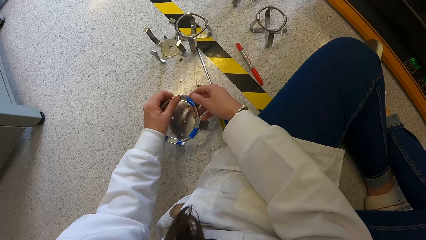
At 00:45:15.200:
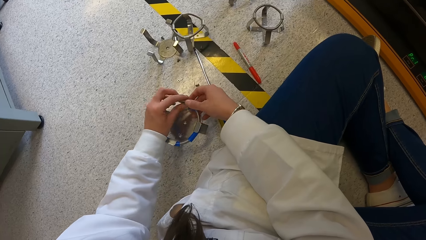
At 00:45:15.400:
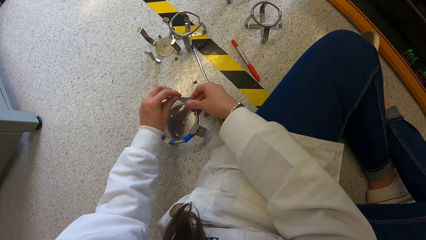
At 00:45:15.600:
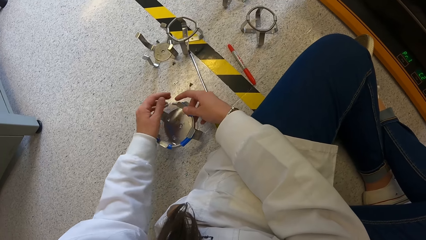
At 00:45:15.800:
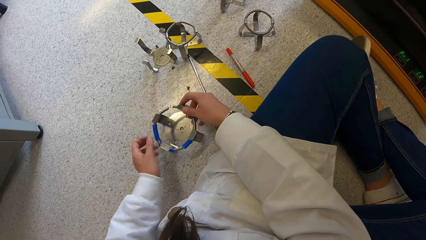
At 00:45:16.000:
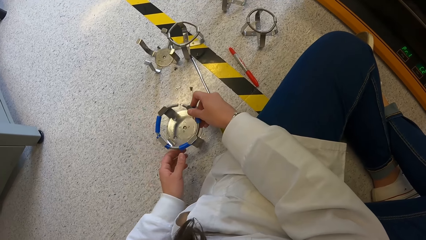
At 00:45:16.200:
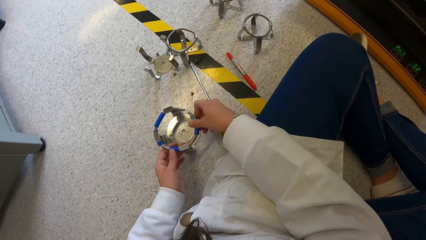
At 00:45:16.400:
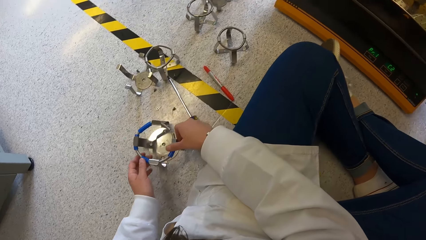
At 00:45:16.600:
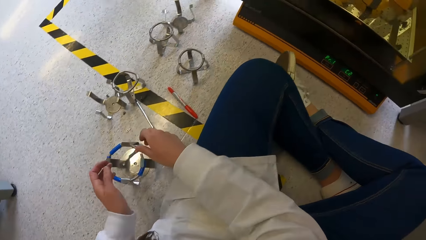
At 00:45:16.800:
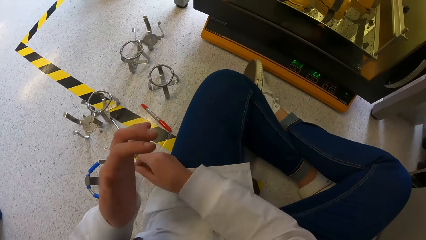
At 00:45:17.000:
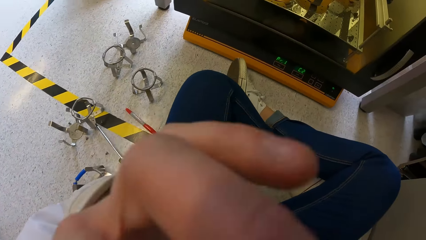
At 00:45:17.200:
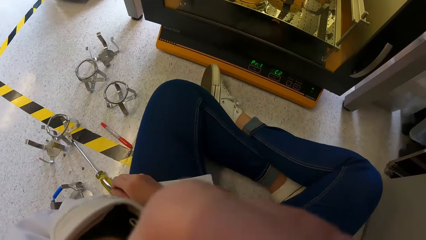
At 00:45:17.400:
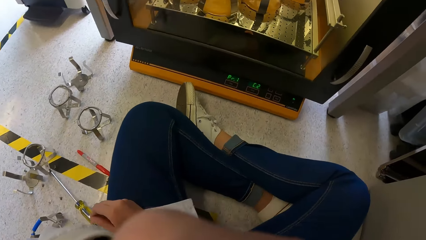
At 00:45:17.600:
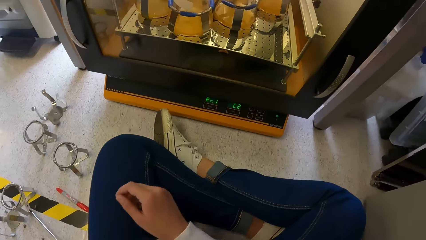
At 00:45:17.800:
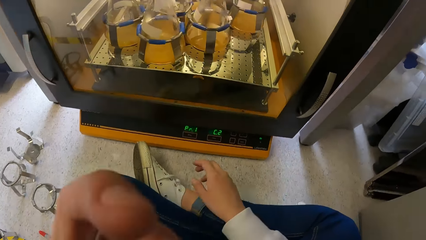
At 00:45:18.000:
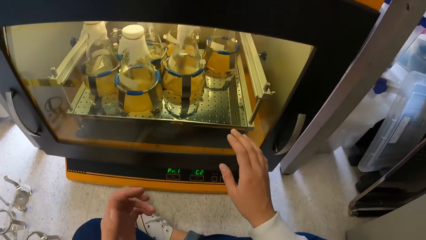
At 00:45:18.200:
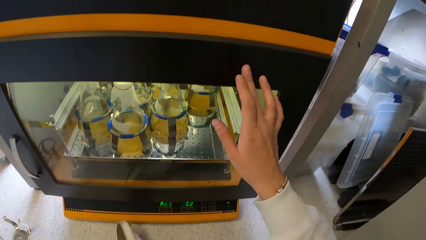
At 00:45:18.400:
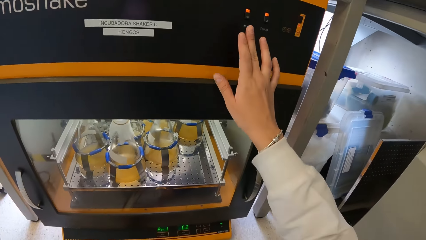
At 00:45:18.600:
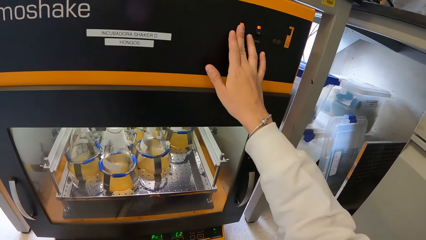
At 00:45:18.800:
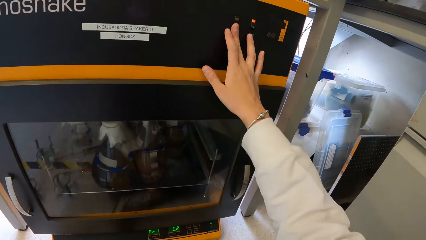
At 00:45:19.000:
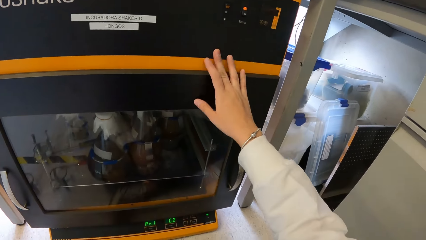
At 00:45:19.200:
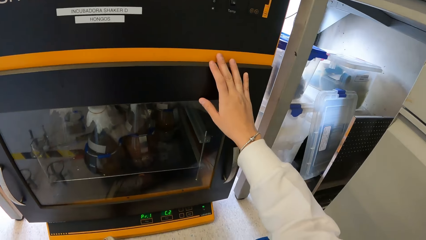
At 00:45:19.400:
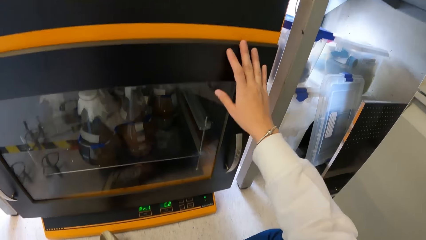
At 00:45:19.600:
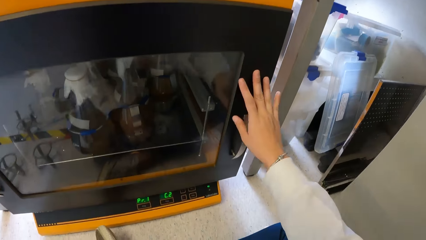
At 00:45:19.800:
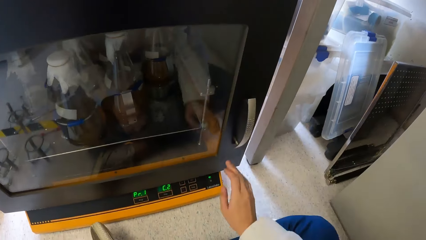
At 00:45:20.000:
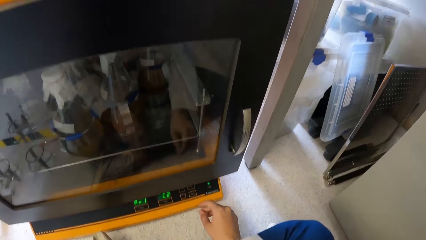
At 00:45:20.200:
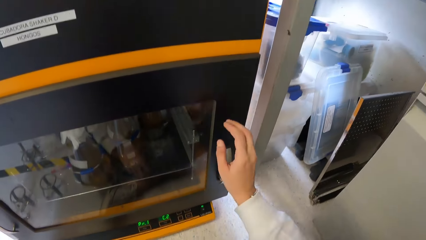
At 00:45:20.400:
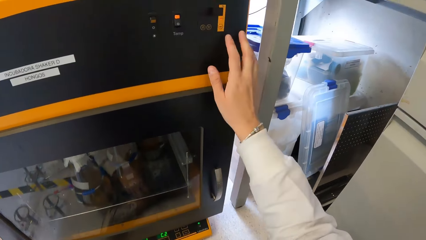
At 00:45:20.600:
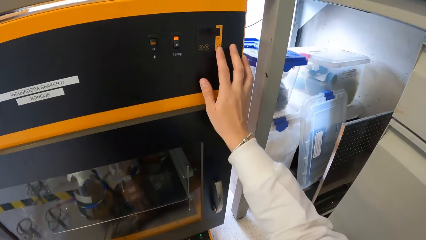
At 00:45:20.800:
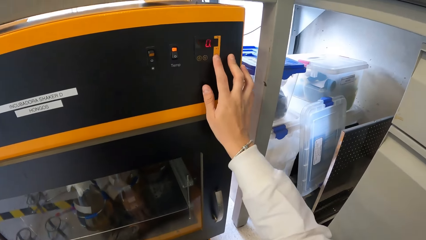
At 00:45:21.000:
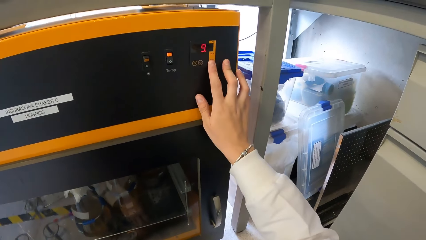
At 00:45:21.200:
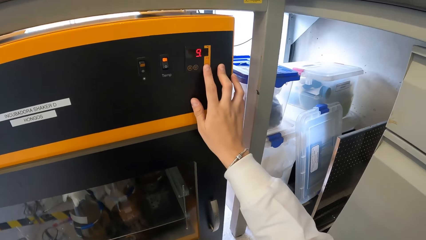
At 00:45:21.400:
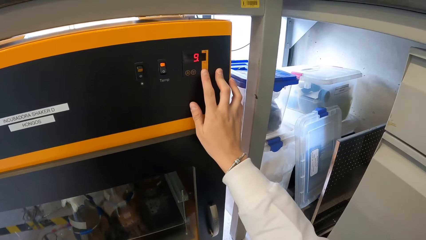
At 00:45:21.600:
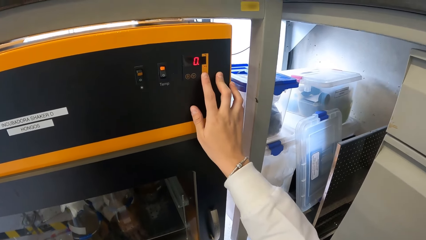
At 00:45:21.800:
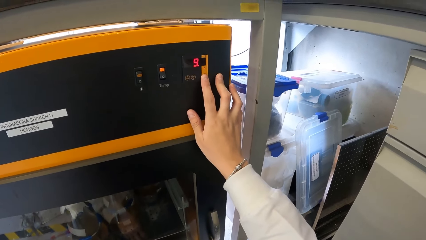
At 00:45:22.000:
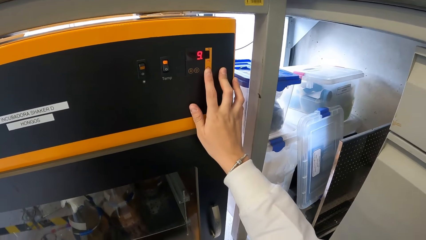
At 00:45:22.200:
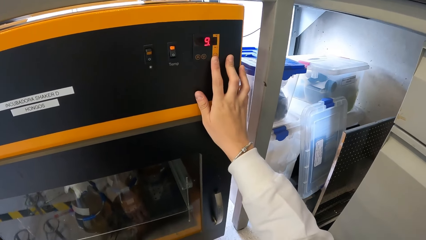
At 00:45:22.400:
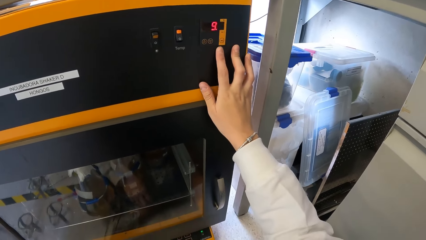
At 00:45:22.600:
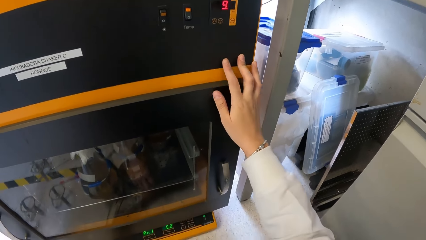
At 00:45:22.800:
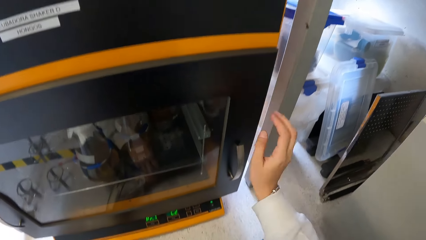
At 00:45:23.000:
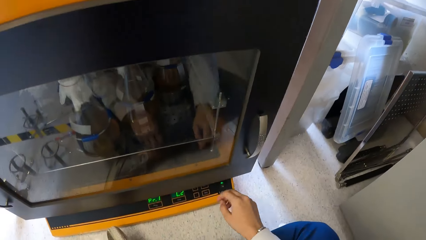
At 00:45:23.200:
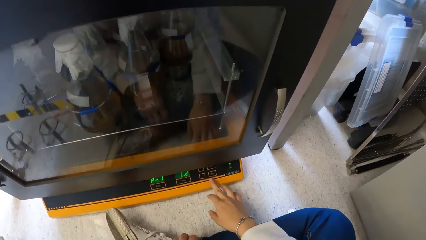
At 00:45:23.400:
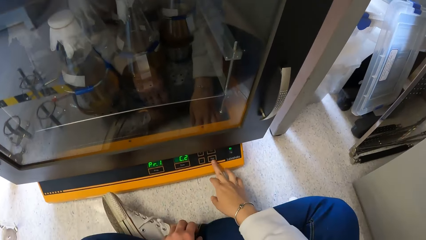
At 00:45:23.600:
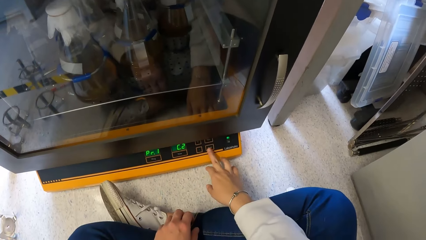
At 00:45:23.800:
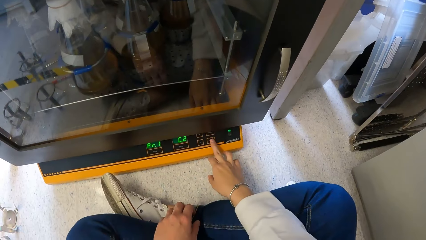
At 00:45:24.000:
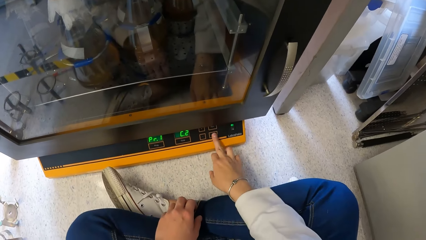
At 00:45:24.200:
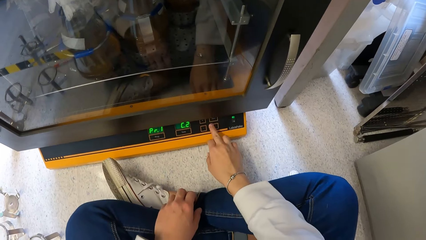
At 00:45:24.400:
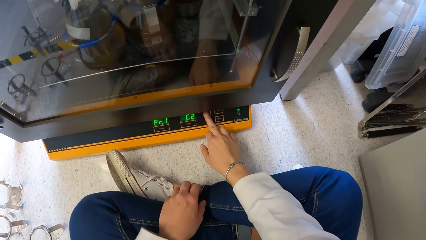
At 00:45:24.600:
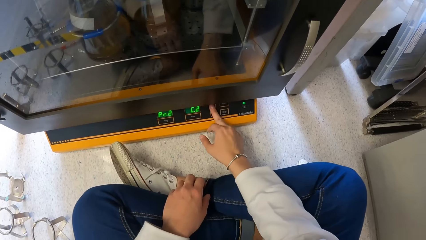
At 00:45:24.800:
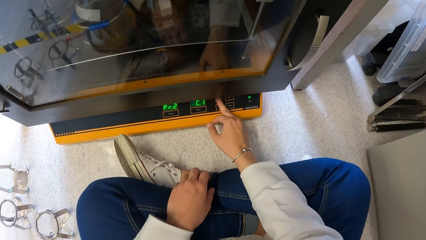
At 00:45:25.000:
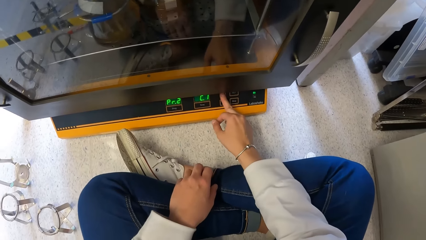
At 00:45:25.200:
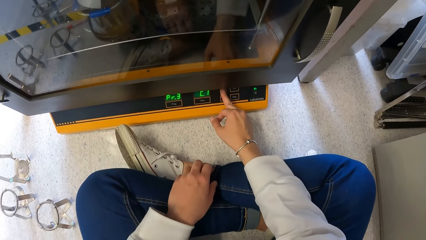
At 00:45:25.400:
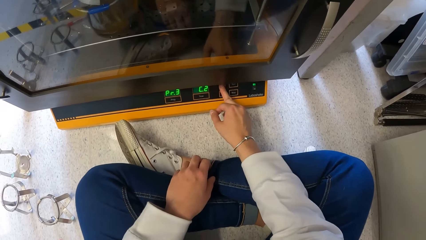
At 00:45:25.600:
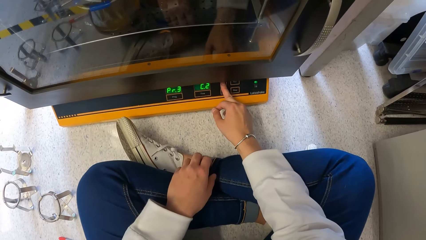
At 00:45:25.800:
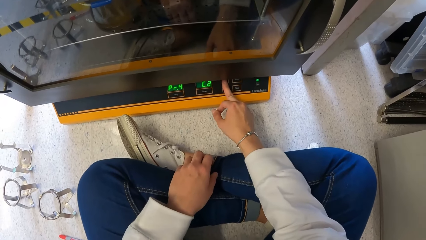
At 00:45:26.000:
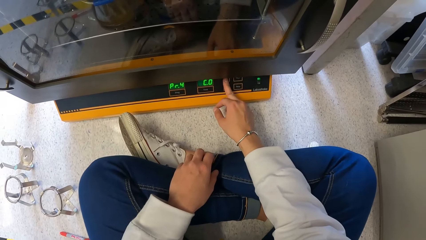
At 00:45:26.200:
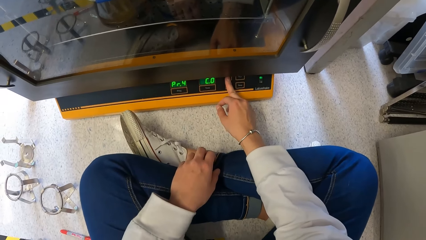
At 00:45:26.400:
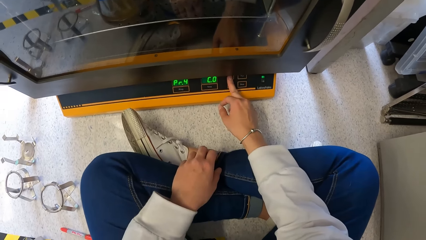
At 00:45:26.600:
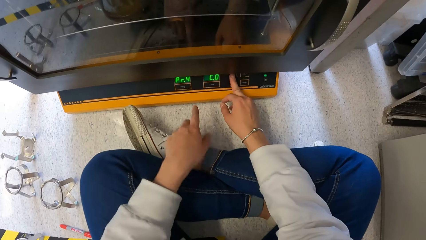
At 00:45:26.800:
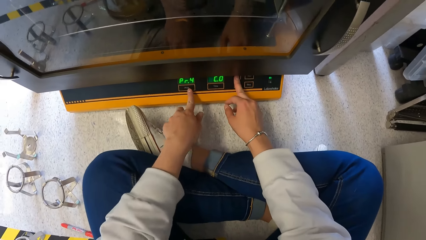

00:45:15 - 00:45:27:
The camera wearer touches her face with her left hand. She presses a button on an incubator shaker with her right hand. She presses a button on the incubator shaker with her right hand. She operates the buttons on the incubator shaker with her right hand.

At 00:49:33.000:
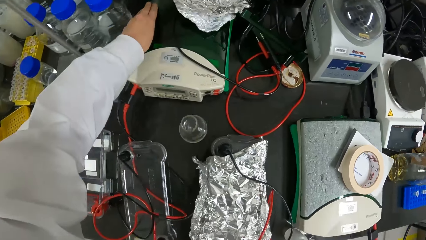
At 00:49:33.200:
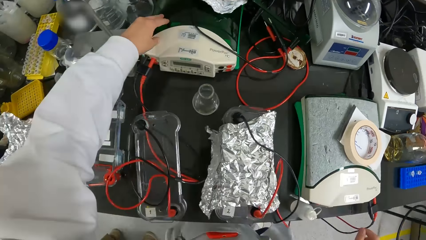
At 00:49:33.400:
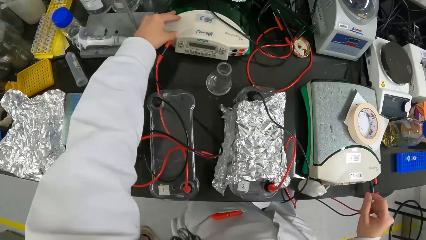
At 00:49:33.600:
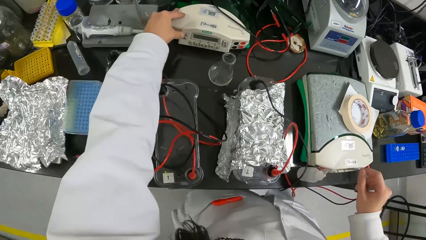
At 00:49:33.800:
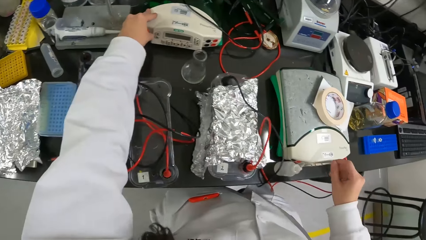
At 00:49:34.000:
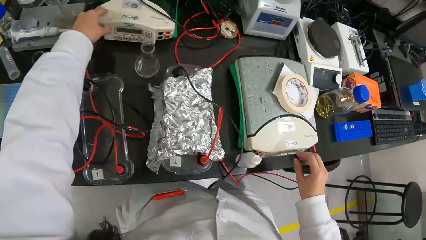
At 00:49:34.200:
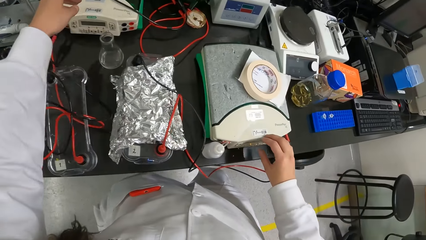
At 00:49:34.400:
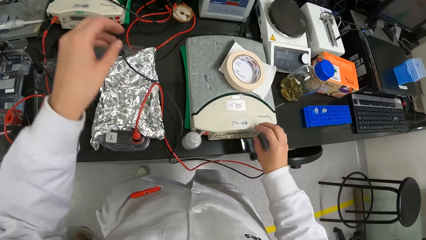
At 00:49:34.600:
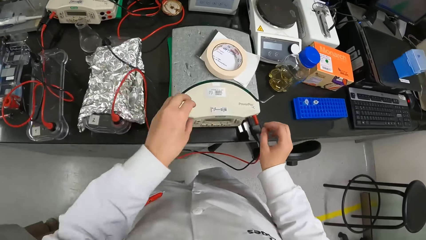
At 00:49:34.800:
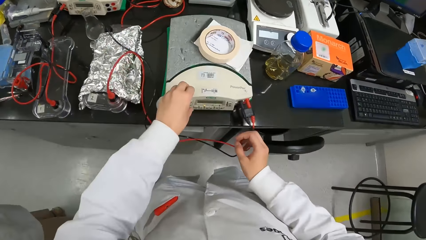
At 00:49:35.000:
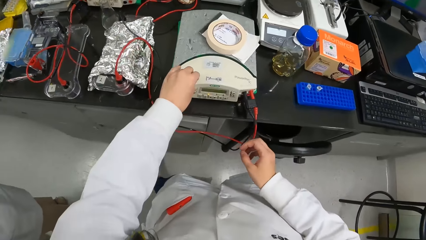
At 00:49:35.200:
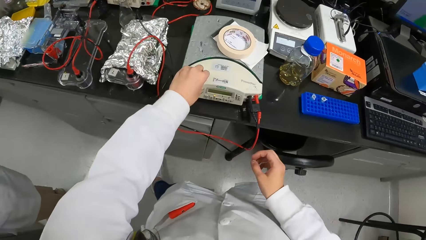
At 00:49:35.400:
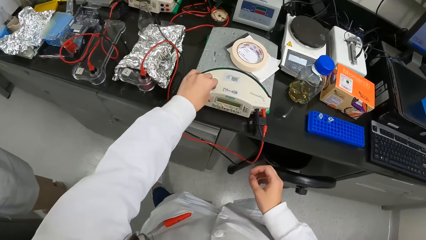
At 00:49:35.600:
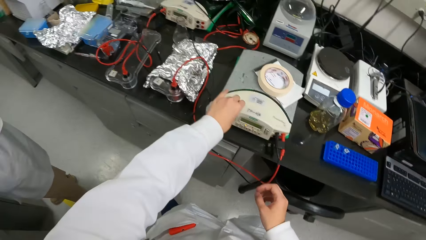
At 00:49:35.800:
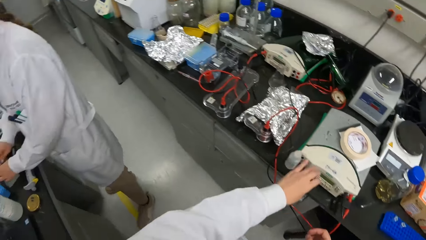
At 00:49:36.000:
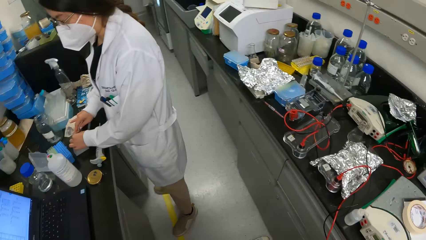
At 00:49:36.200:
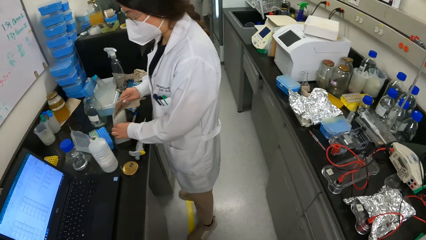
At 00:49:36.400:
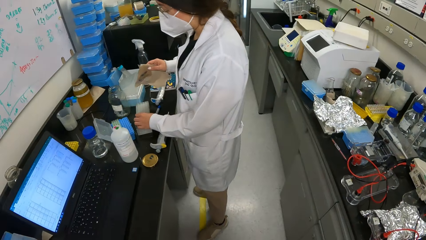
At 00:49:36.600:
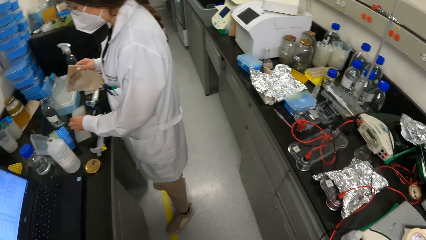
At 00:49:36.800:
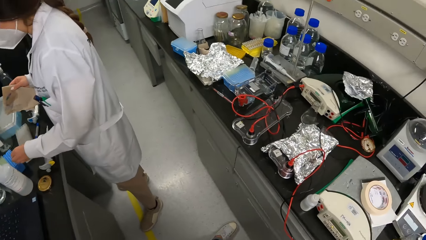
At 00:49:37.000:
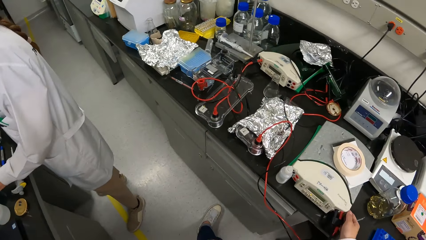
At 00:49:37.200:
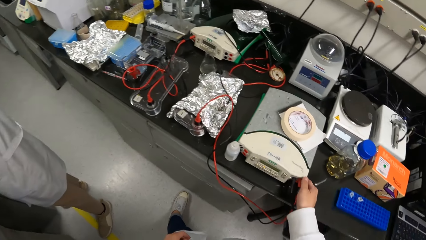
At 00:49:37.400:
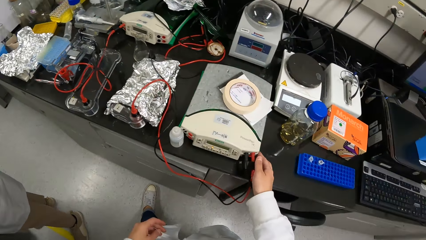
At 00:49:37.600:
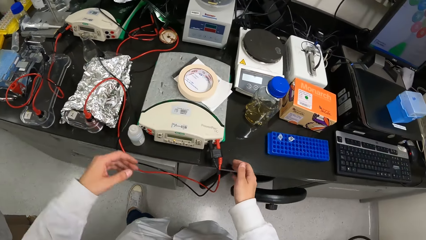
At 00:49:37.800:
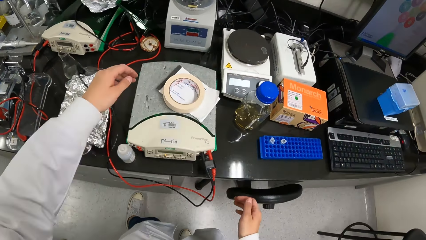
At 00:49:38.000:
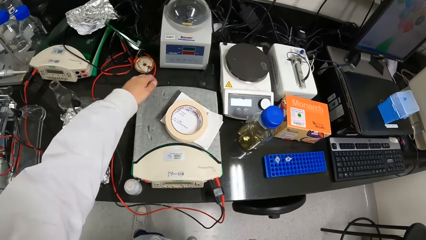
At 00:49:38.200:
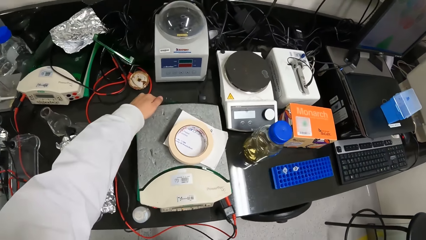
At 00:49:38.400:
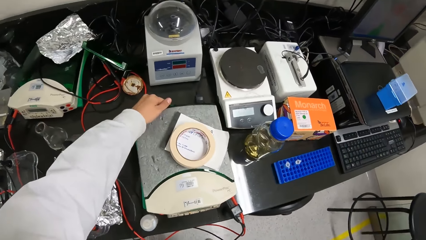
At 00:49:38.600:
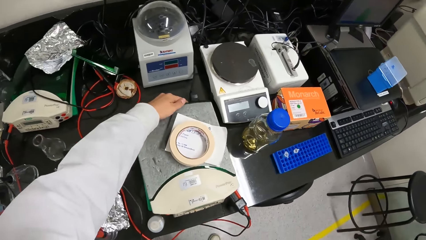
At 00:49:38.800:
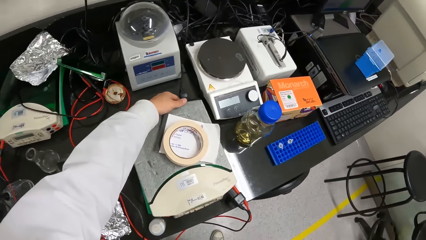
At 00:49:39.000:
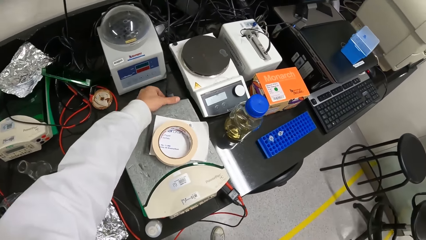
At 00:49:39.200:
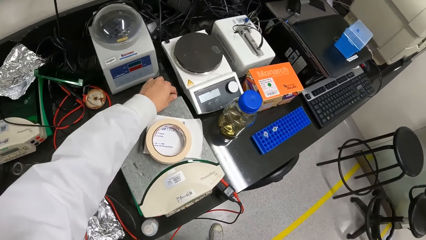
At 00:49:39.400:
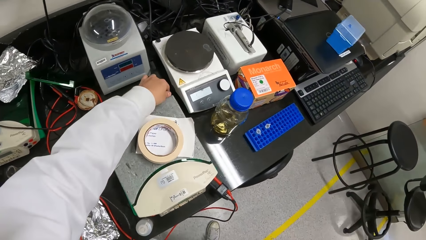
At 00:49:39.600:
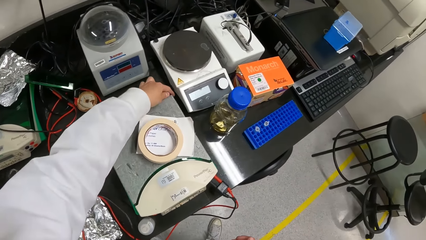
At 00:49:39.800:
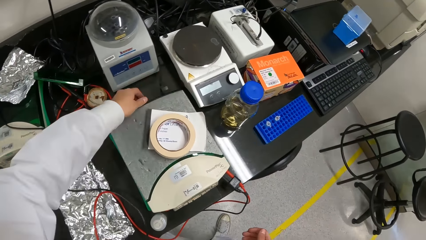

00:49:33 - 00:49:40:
The camera wearer presses a button on a machine. She operates the laboratory meter with her left hand. She operates the laboratory meter with her left hand again. She presses the button on the machine again. The woman cleans a tube on the laboratory table with a cloth in her right hand. The camera wearer checks the laboratory meter with her left hand.
